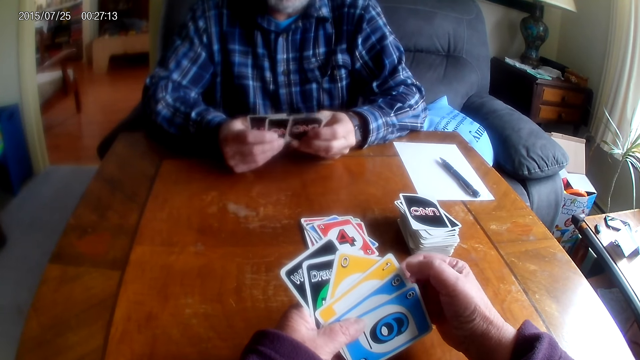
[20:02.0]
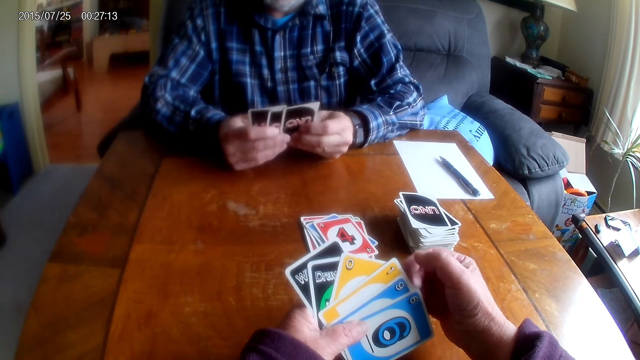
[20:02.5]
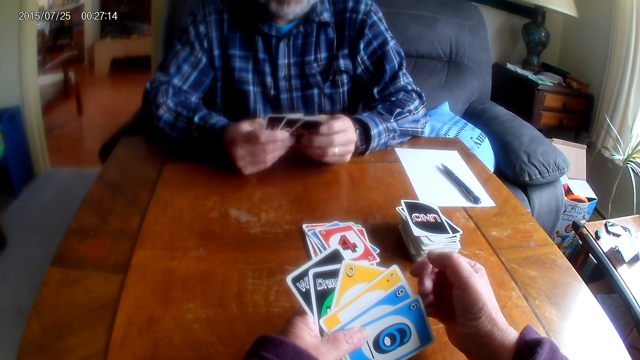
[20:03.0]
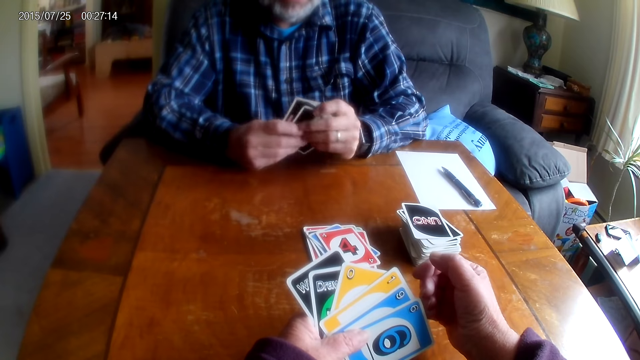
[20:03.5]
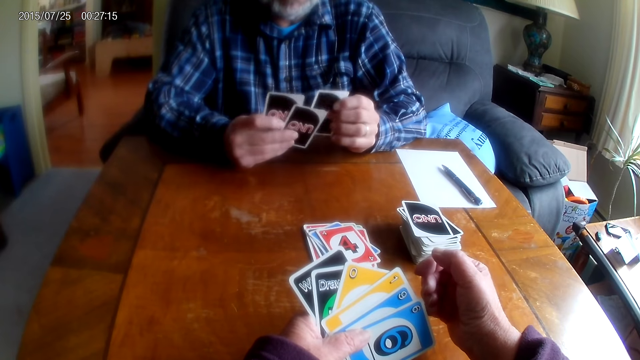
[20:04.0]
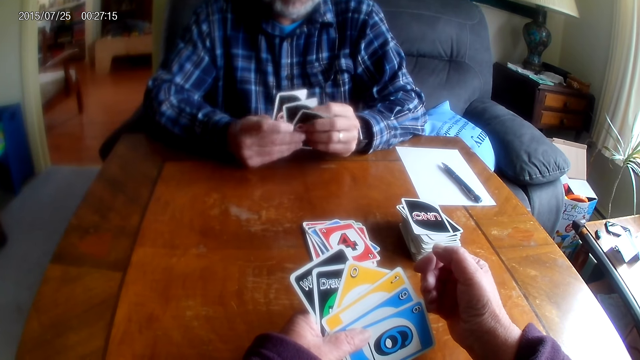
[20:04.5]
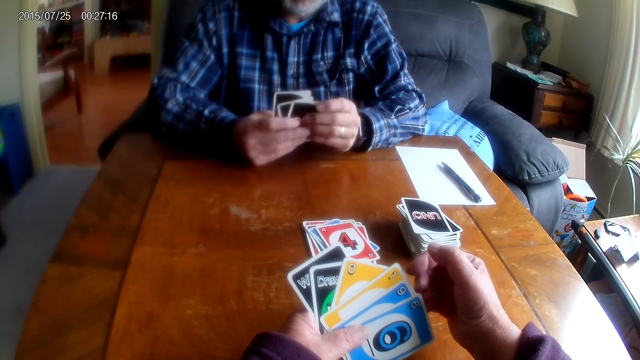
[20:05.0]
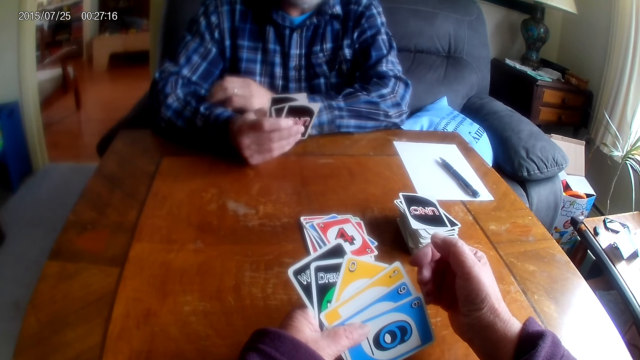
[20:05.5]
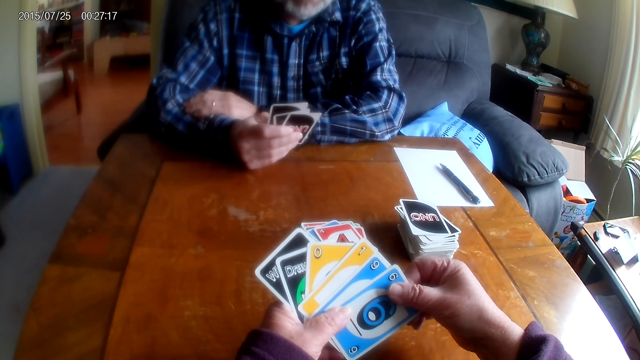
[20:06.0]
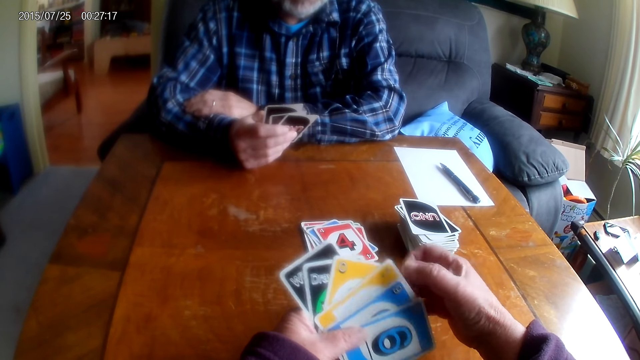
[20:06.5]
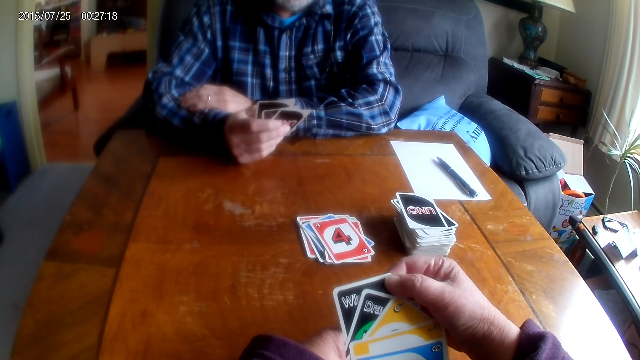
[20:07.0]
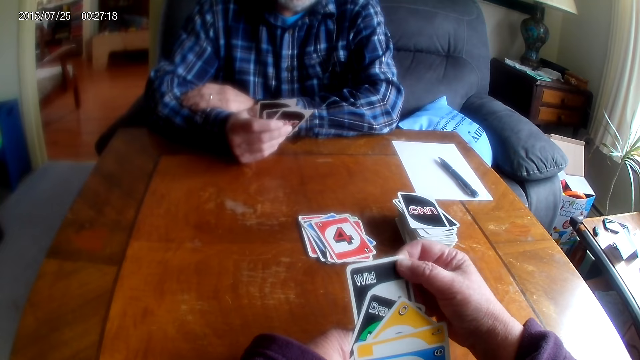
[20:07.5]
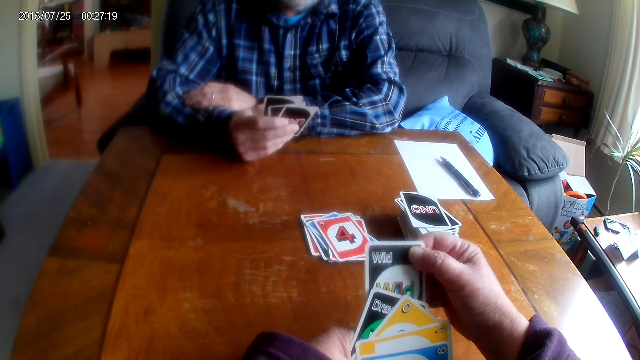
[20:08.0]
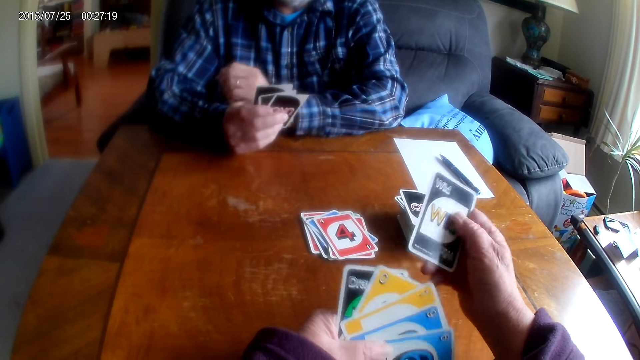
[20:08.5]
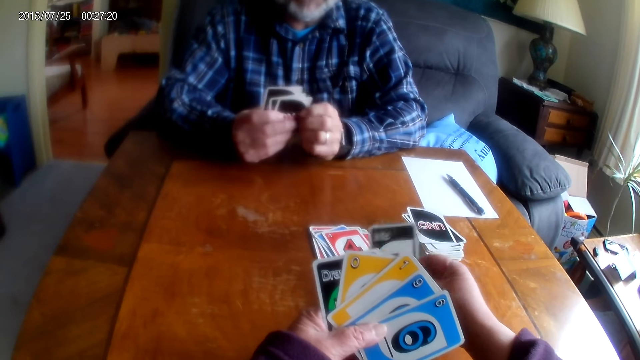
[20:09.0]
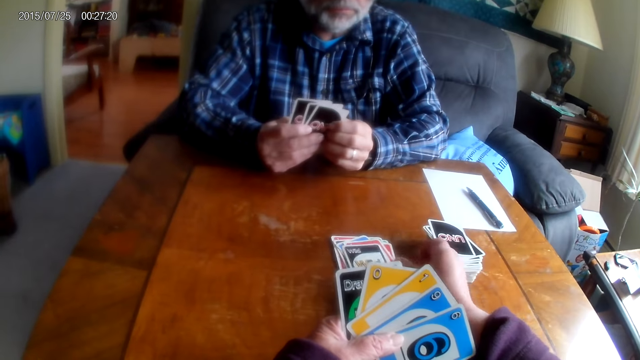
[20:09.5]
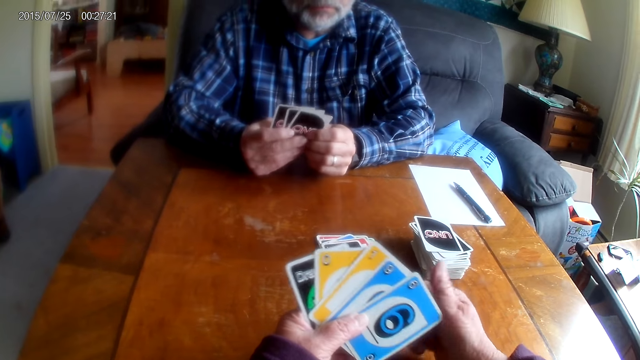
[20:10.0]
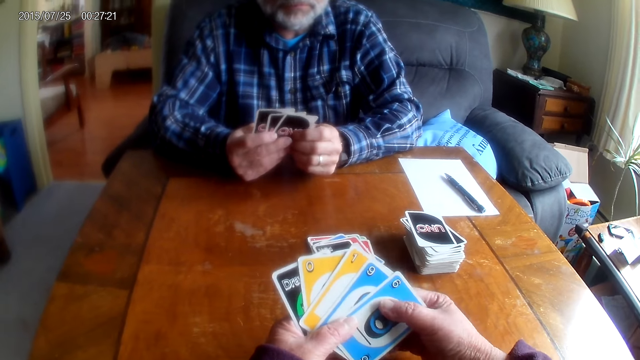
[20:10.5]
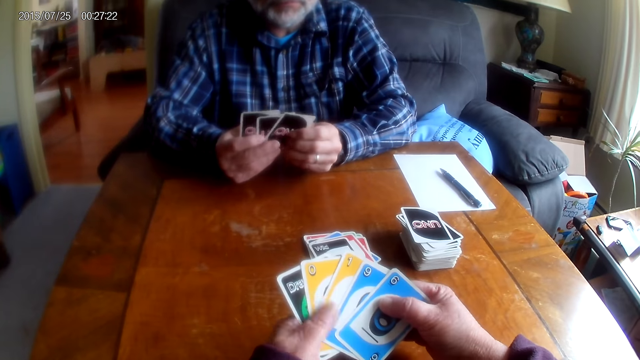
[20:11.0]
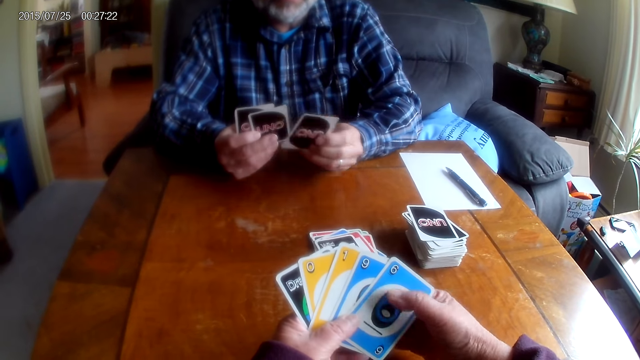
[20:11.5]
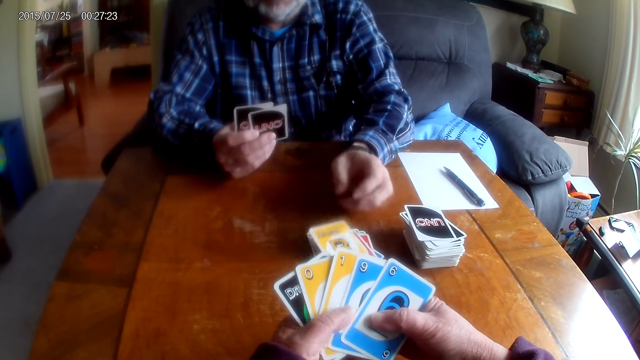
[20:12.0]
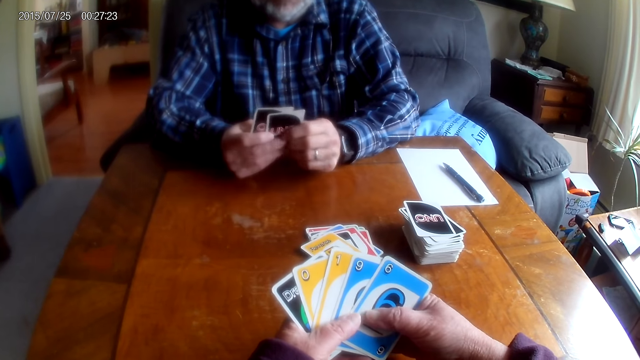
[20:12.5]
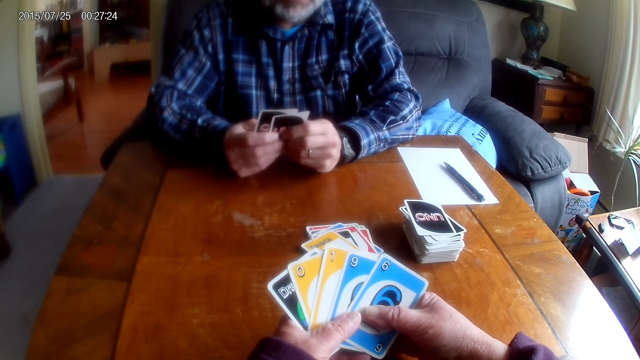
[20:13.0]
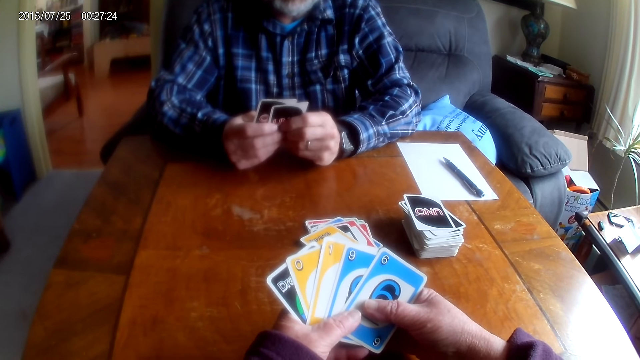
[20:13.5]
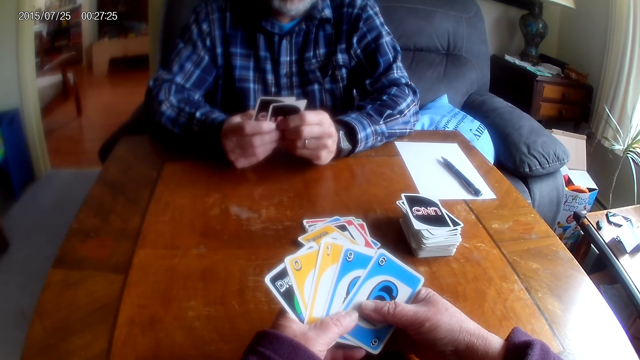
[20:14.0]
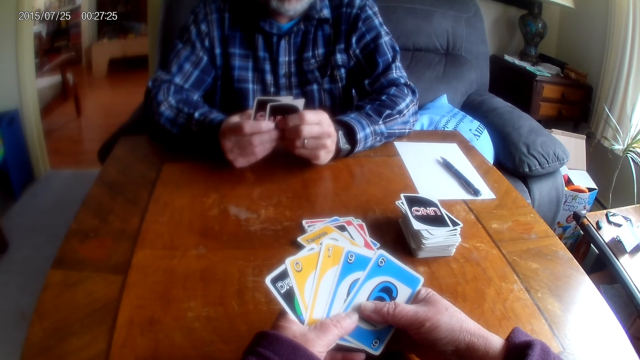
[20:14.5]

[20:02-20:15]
A man puts the cards on the right hand. The man shuffles the cards and moves his hand. The camera wearer places the card on the table. They move their hand. They talk to the man. The man places a card on the table and moves his hand.

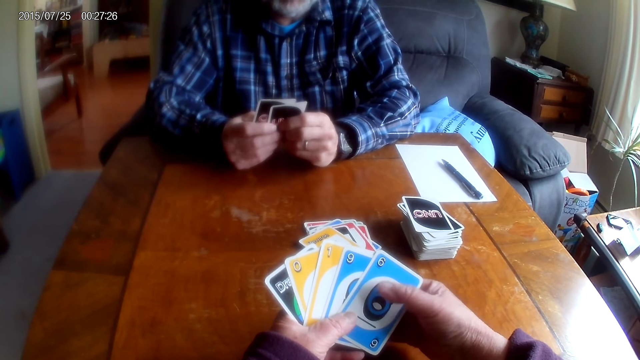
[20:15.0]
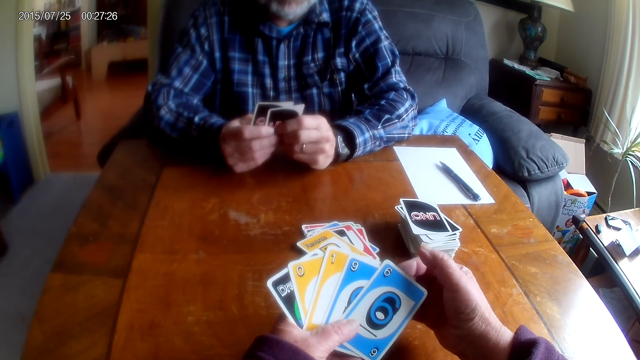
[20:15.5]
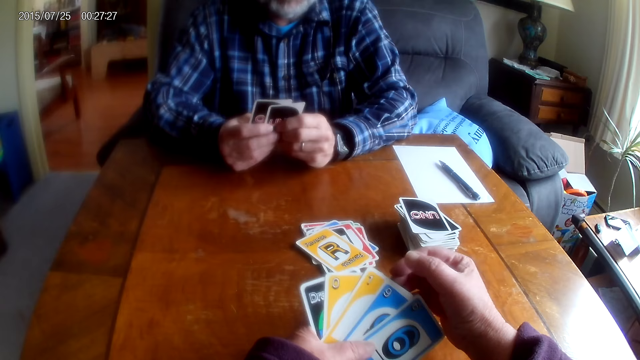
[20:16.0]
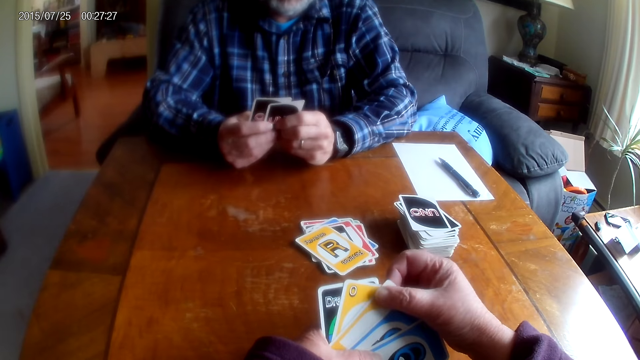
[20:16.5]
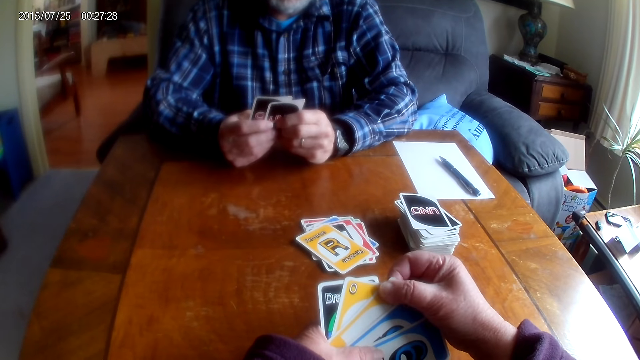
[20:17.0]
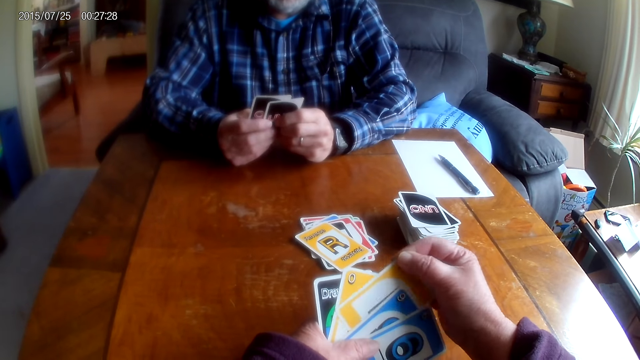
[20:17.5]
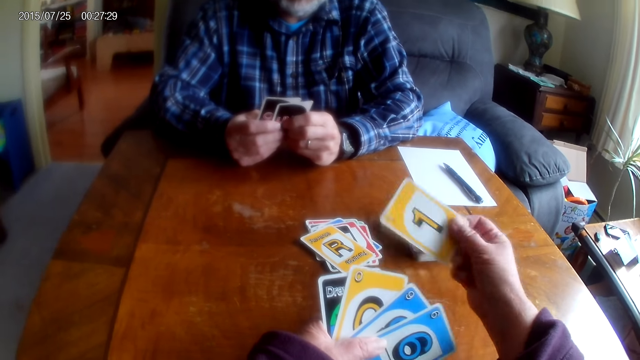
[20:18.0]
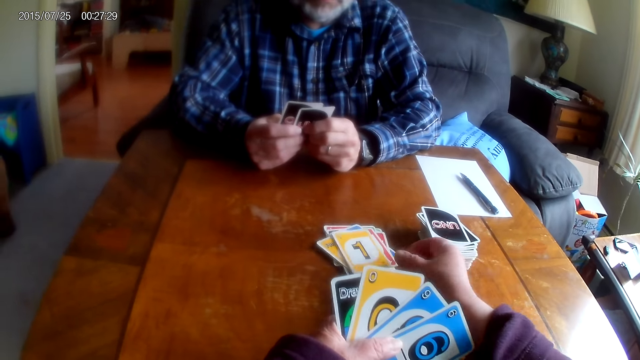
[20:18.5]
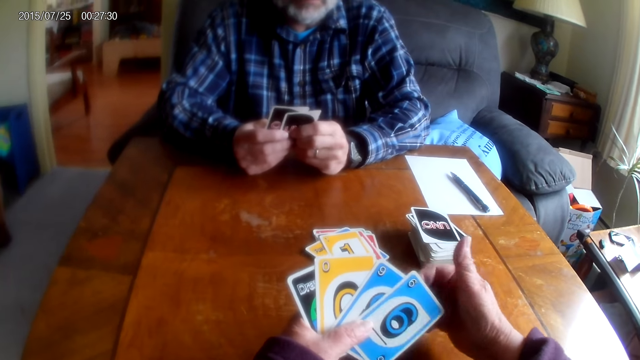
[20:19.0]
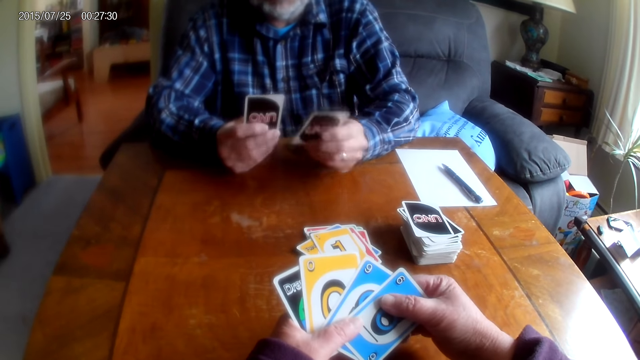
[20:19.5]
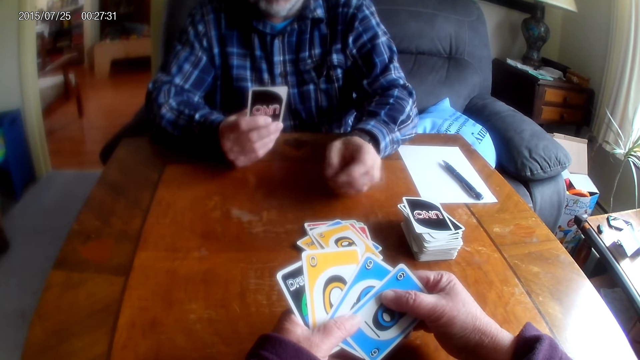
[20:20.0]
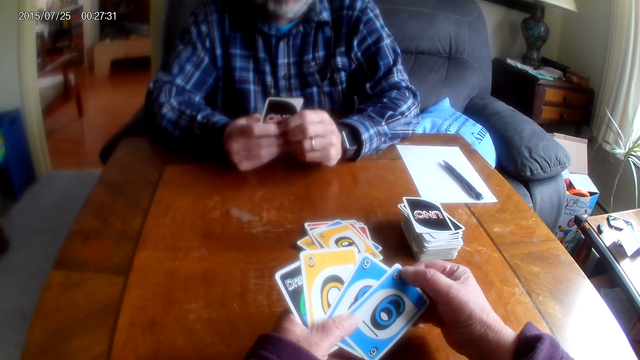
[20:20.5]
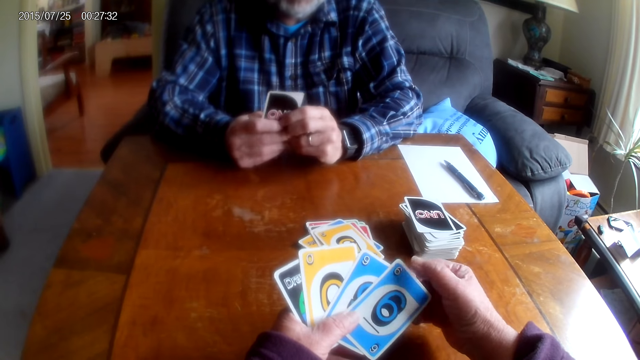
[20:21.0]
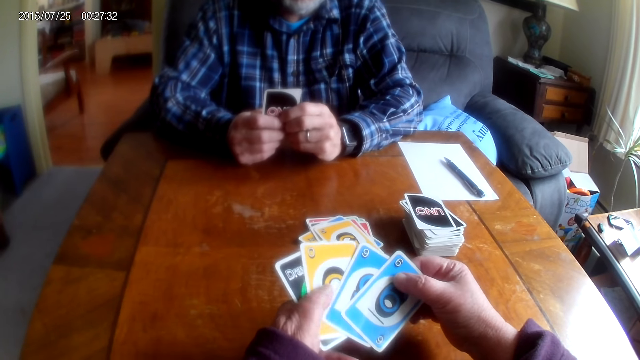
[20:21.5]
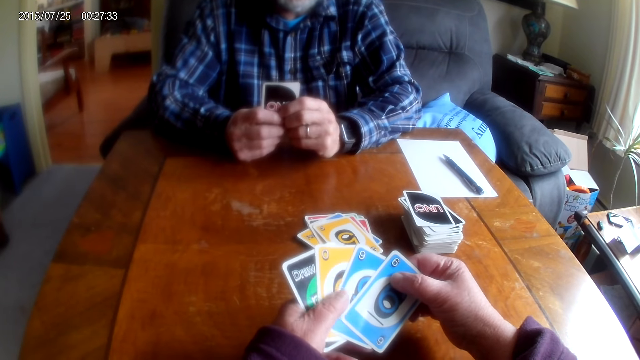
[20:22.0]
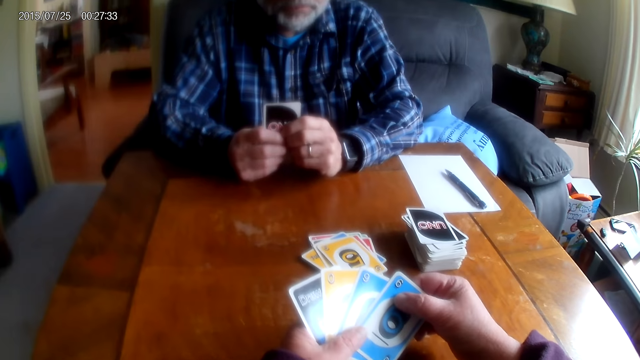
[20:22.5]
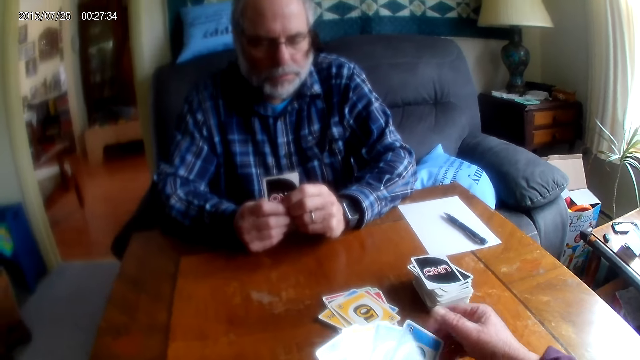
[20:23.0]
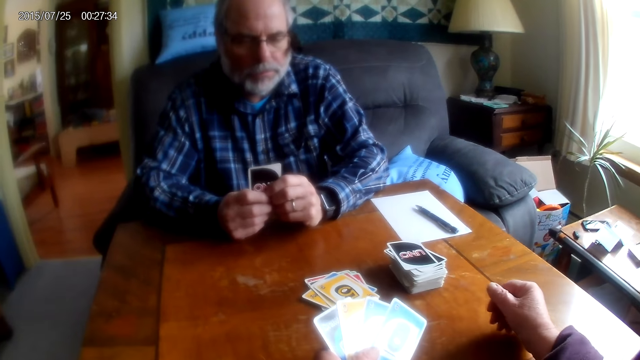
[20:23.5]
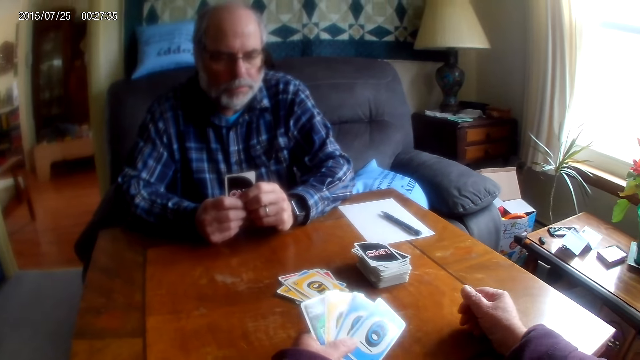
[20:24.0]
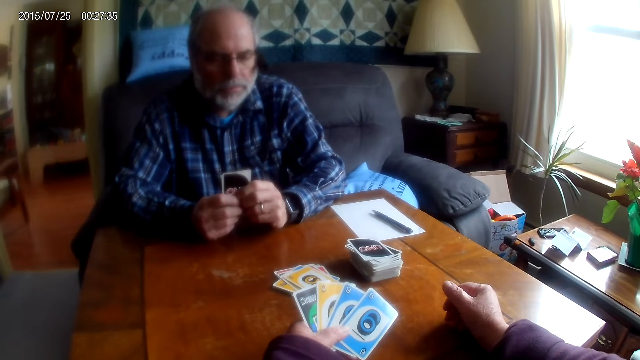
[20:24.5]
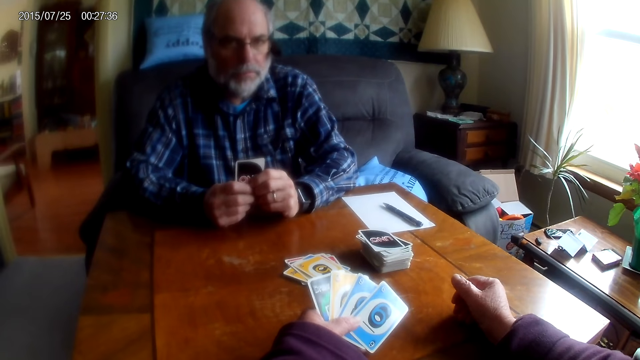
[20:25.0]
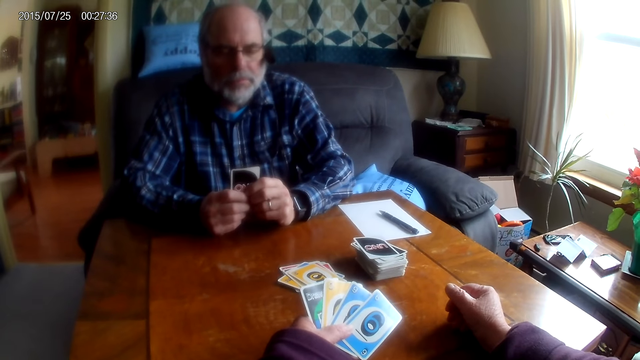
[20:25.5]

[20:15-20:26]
The camera wearer moves their hand. They place the card on the table. They move their hand. A man places a card on the table and moves his hand. The camera wearer talks to the man. They move their hand.
